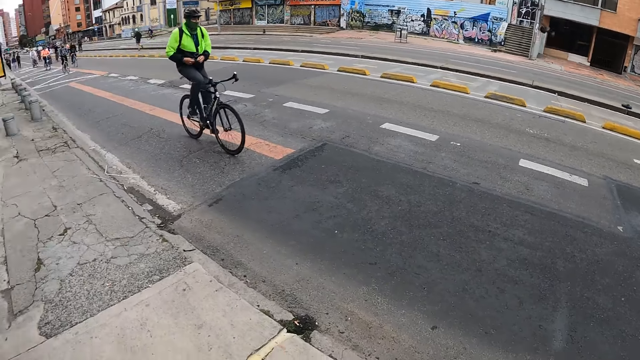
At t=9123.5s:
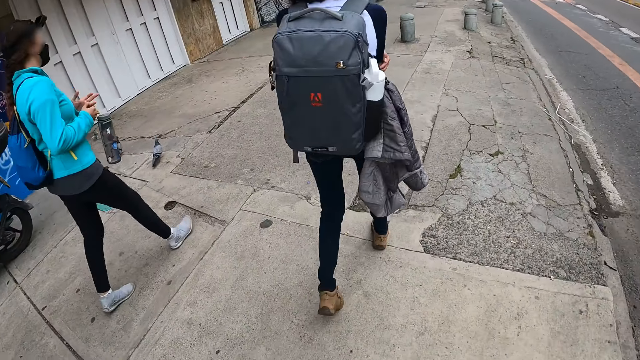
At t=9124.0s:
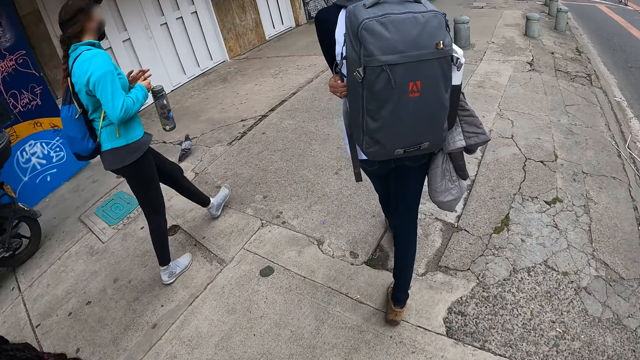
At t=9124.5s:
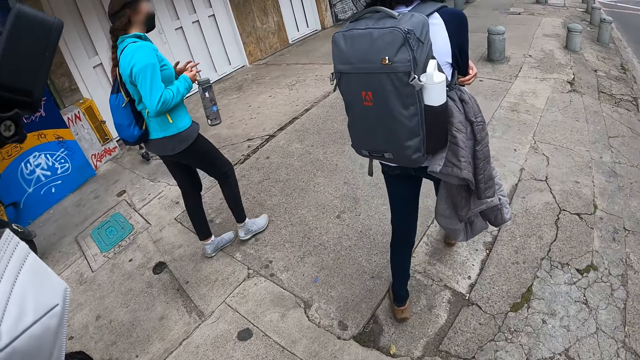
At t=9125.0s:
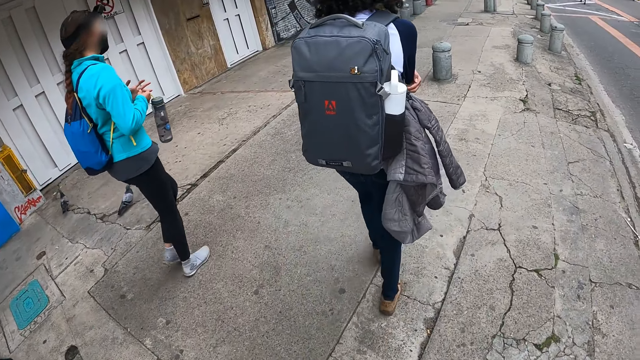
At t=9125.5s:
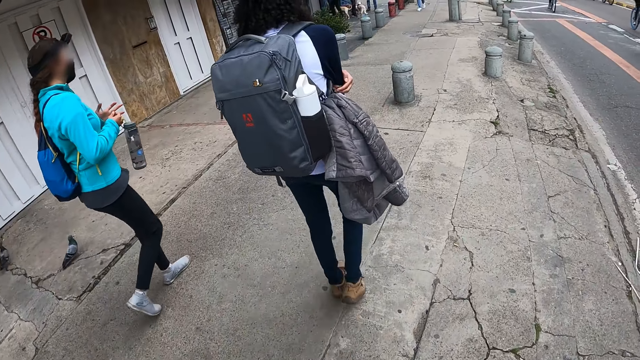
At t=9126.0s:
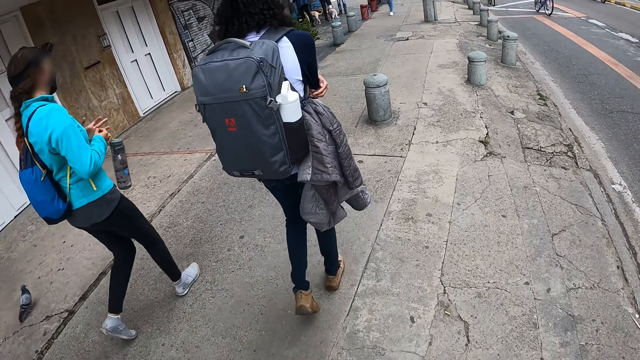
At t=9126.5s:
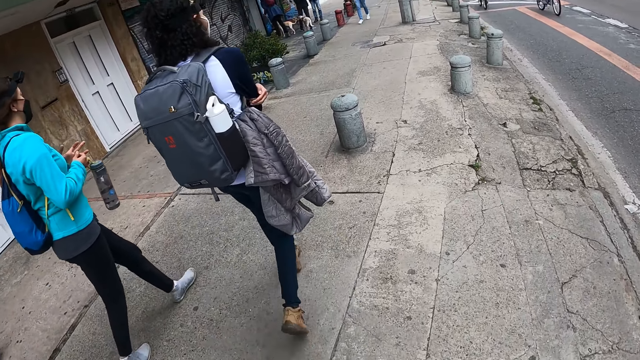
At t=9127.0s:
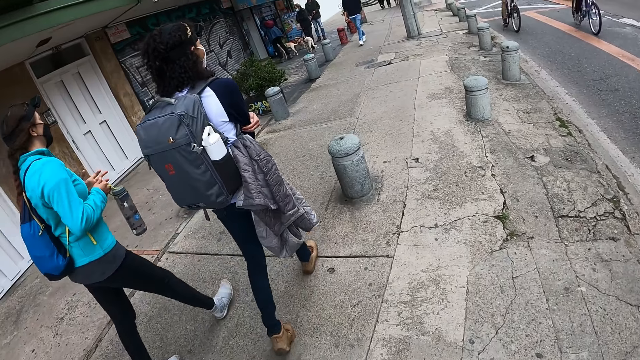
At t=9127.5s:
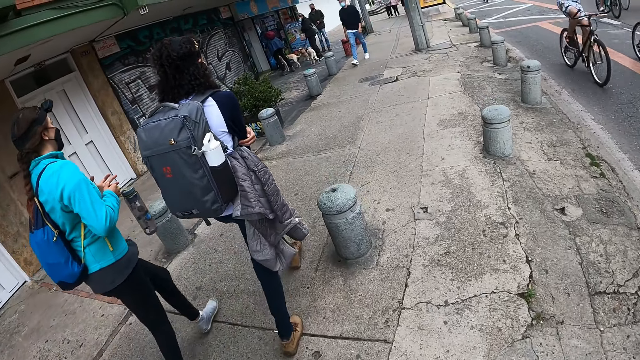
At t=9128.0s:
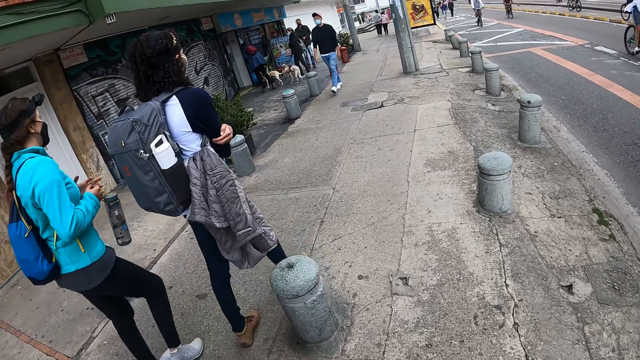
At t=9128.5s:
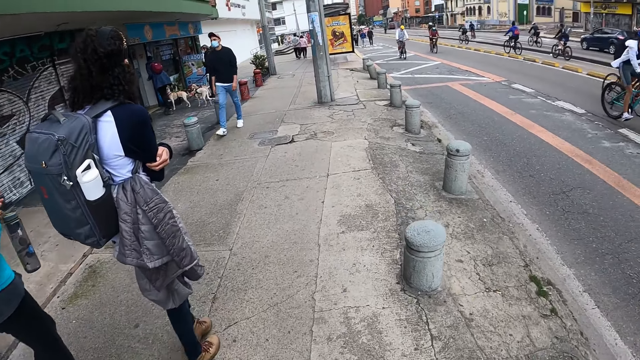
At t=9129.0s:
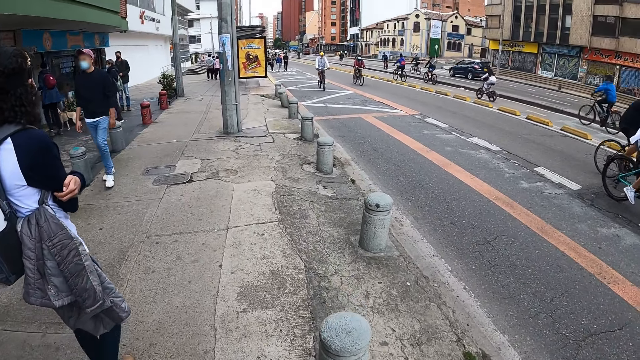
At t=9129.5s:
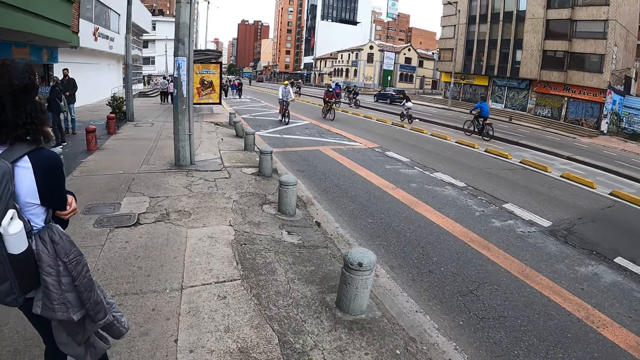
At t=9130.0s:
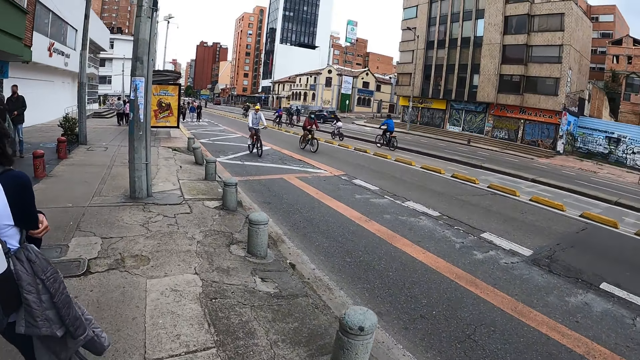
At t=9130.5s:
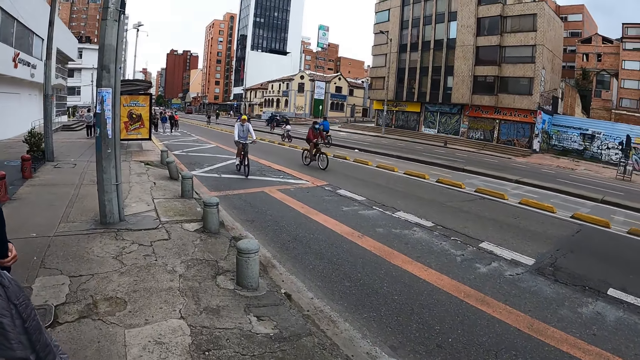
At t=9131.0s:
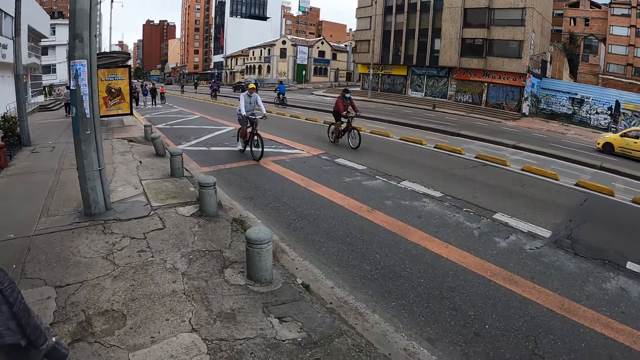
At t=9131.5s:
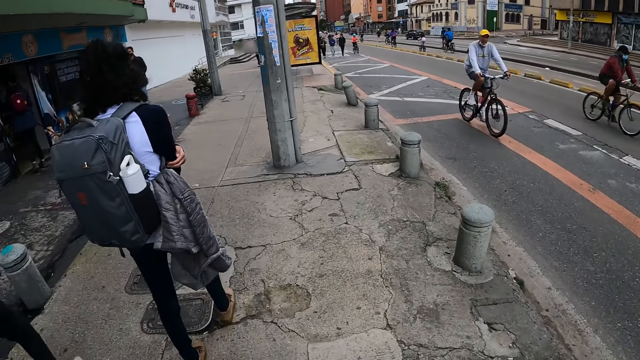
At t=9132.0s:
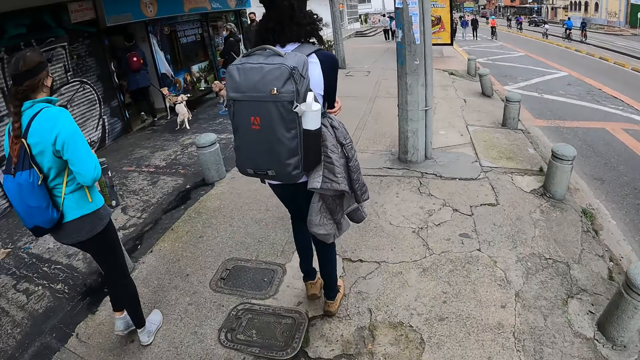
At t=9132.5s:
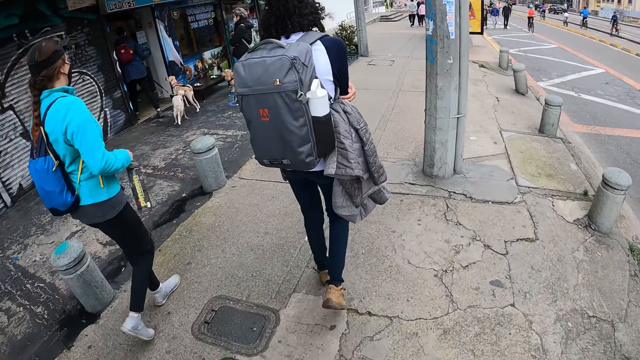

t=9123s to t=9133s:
A woman walks. Another woman walks.

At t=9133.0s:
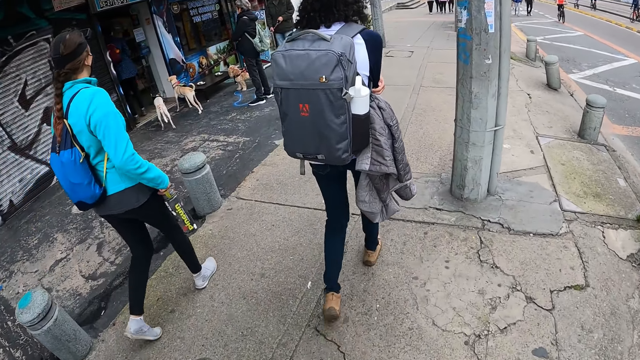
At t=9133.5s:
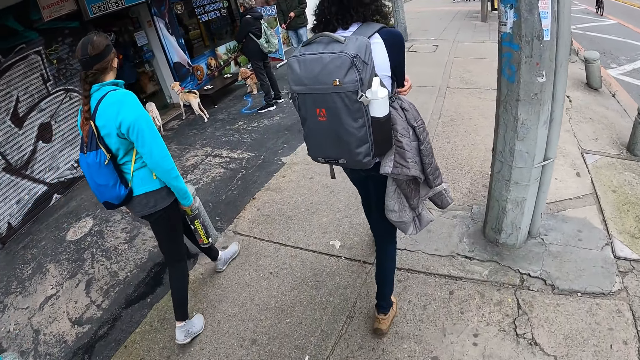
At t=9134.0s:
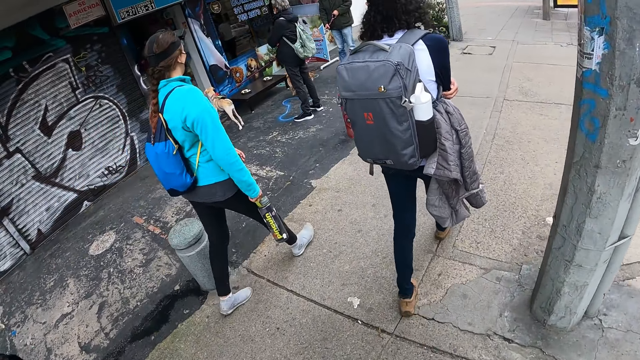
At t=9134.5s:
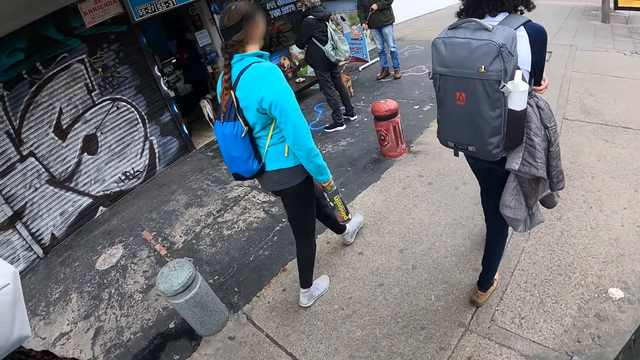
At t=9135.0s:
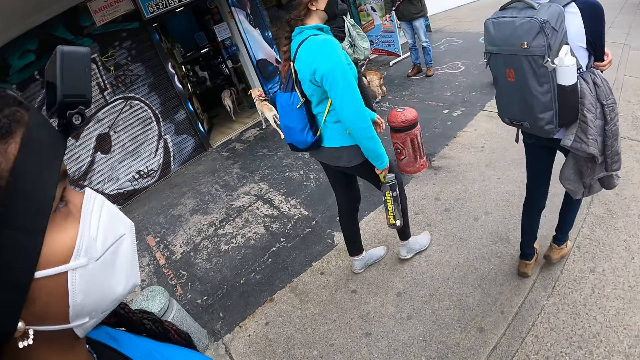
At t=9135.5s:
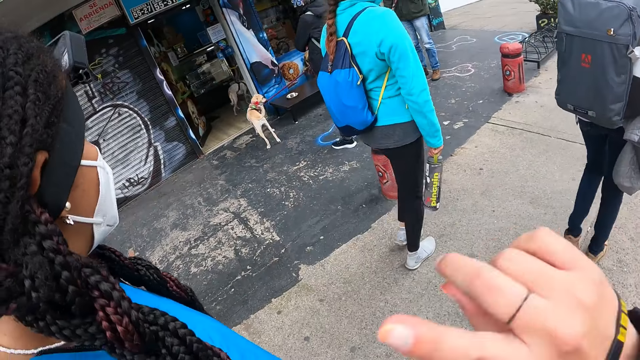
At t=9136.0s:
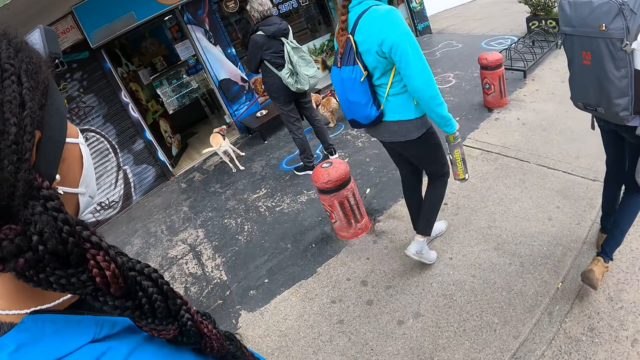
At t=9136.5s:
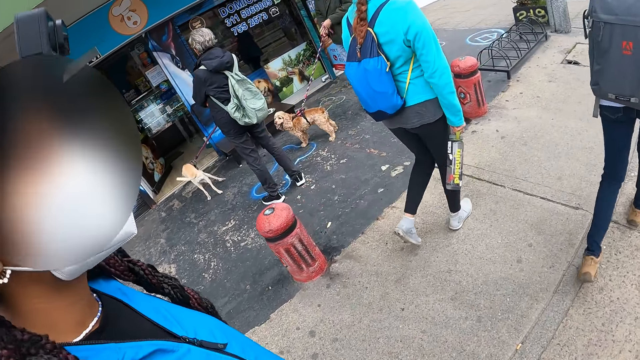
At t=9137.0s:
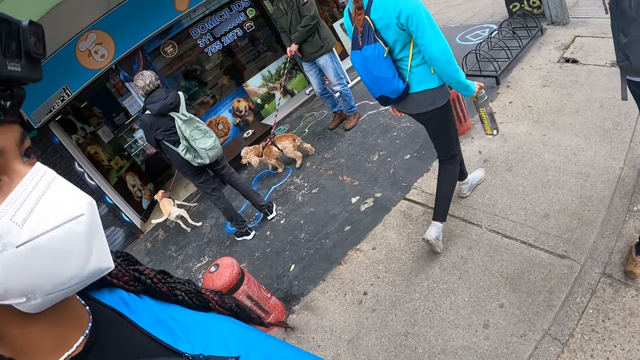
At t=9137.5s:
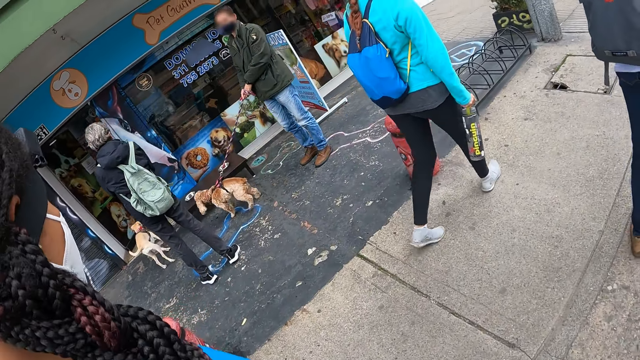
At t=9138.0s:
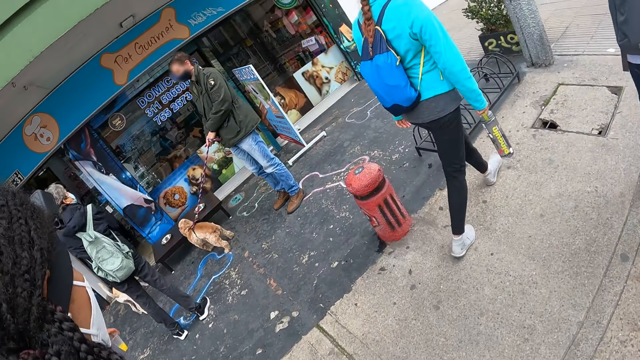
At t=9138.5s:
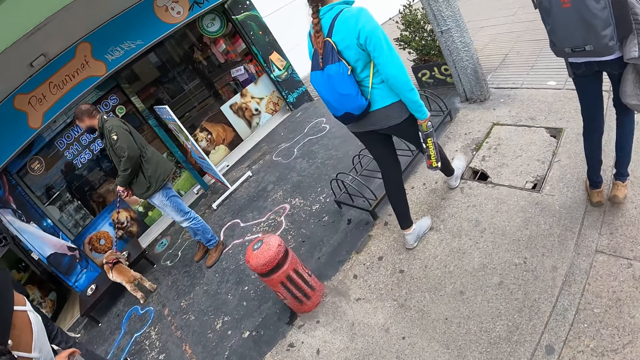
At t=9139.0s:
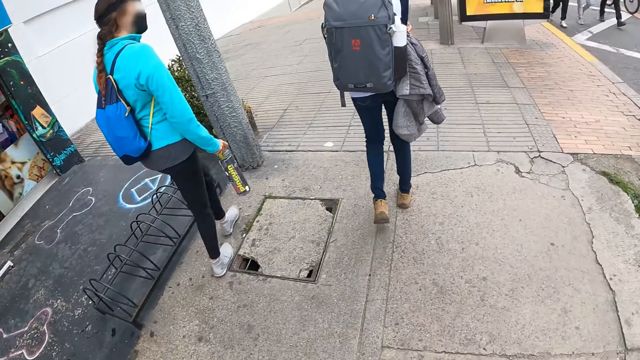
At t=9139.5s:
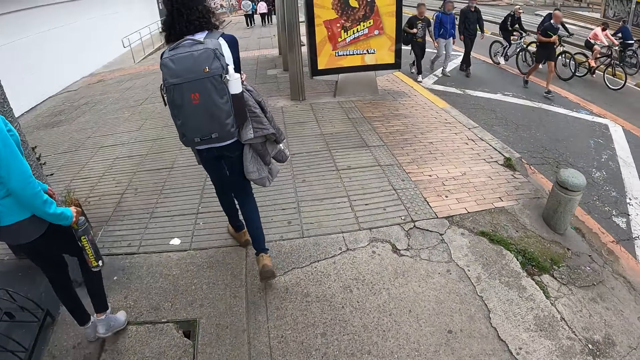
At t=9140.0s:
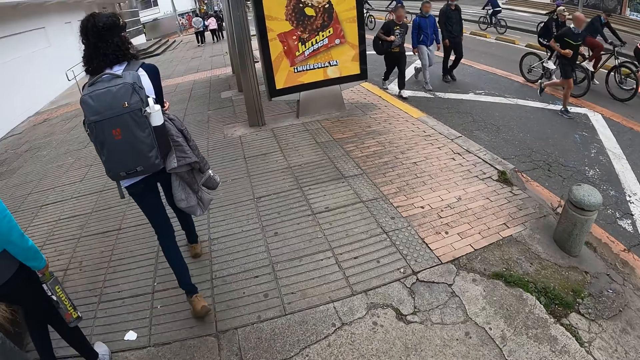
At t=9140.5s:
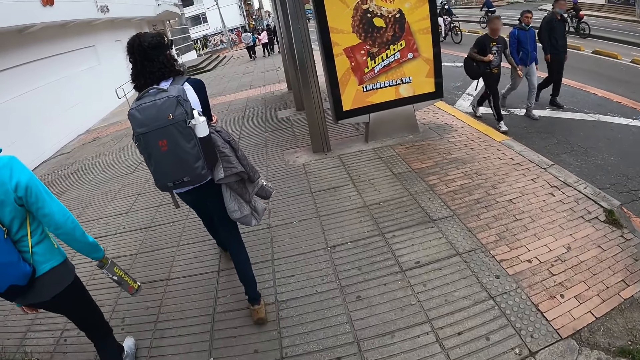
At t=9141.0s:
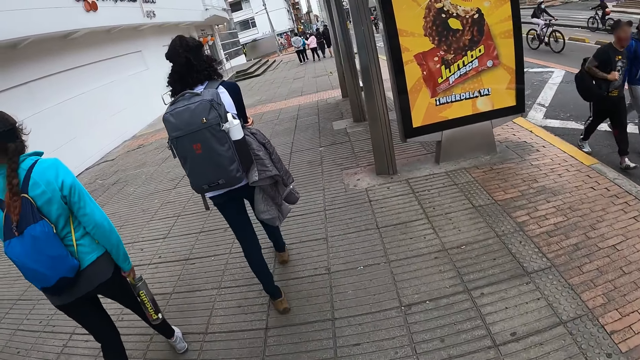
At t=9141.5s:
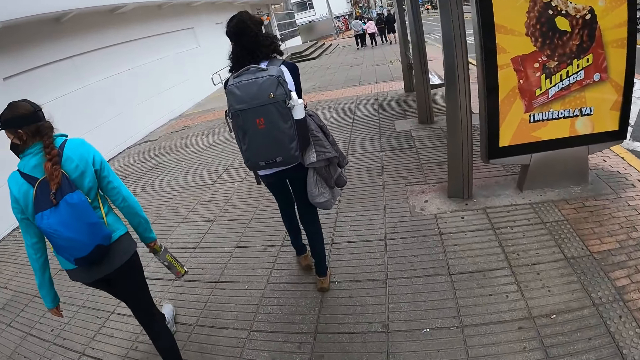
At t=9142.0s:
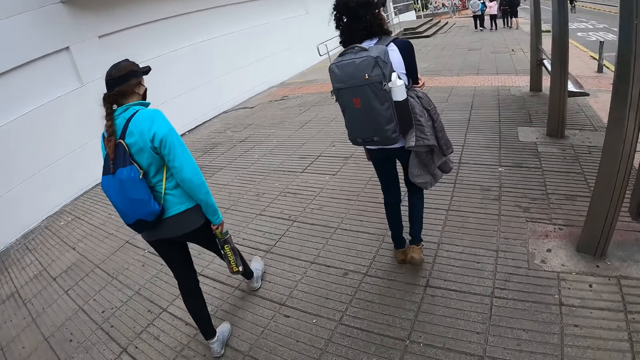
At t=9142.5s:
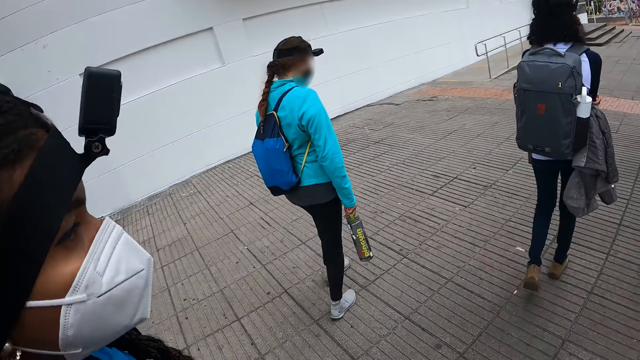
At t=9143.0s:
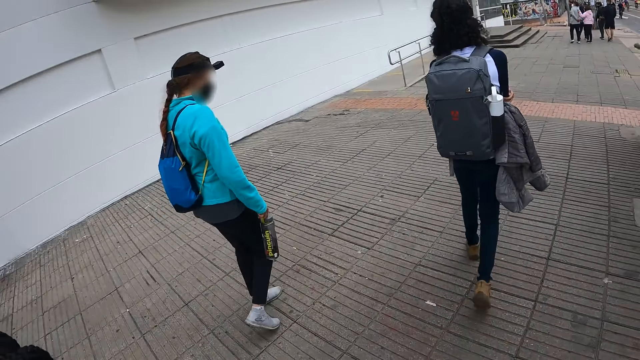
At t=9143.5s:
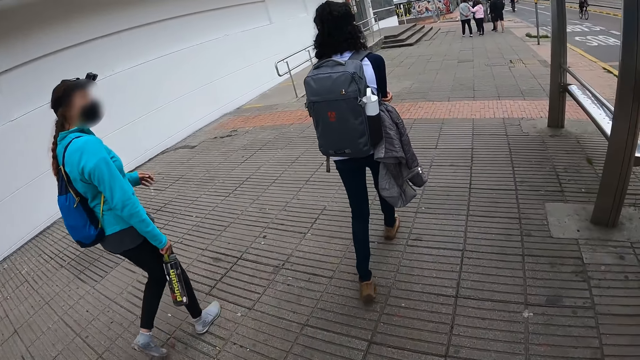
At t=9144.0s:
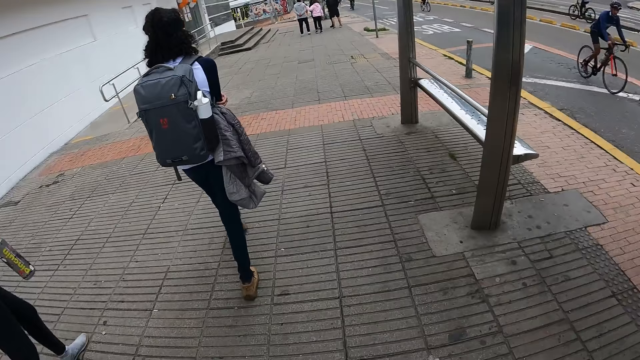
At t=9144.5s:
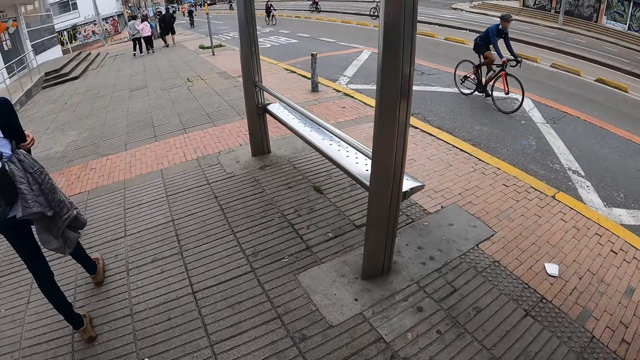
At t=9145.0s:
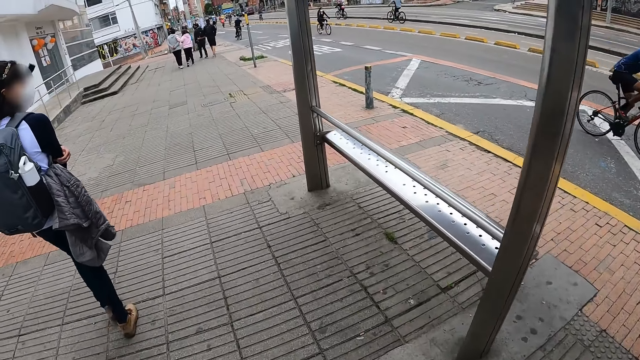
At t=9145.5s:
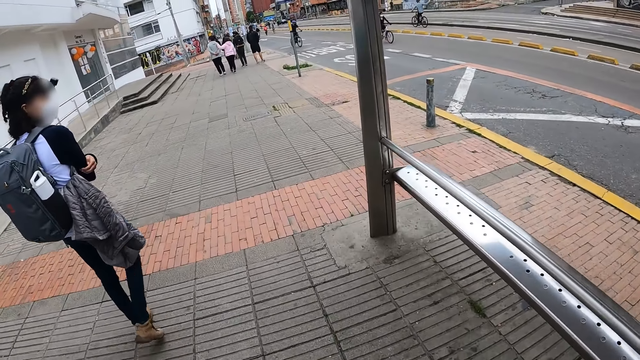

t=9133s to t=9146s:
A woman walks. Another woman touches her head.
